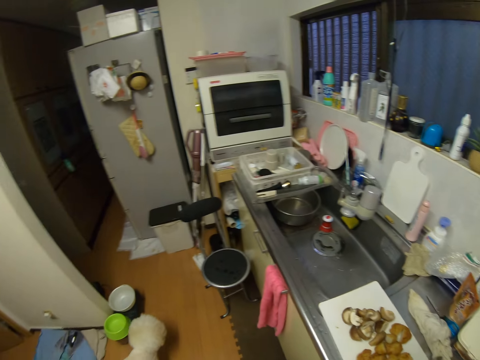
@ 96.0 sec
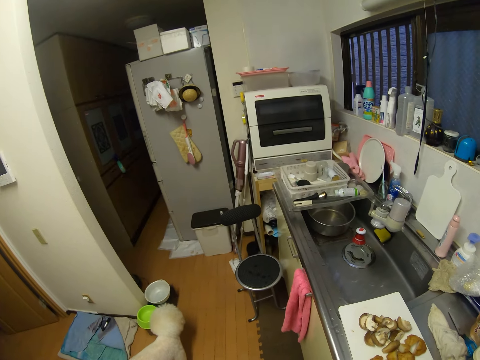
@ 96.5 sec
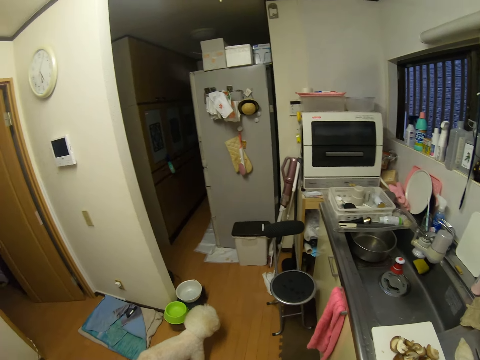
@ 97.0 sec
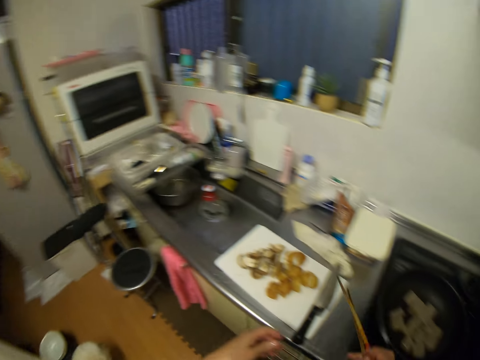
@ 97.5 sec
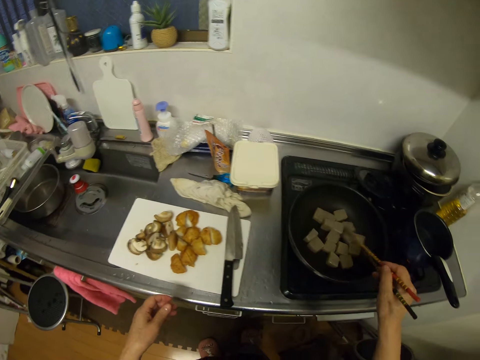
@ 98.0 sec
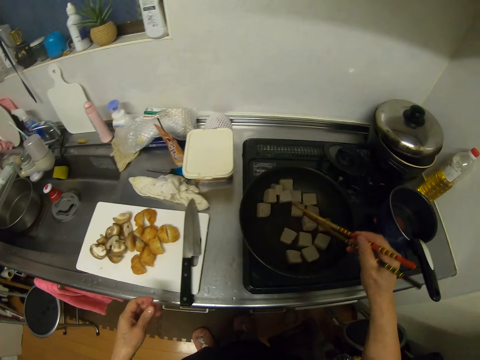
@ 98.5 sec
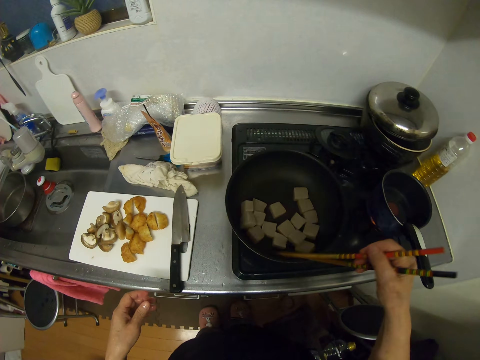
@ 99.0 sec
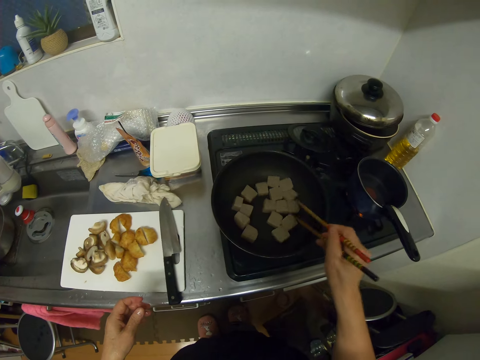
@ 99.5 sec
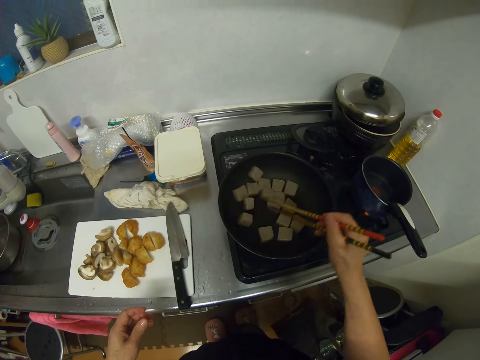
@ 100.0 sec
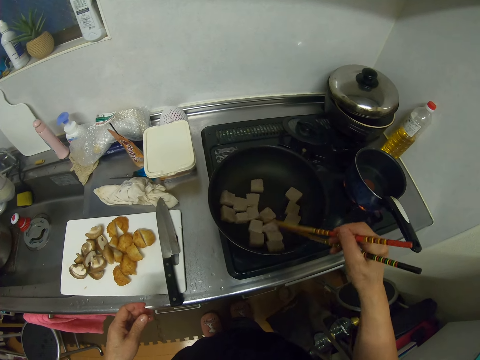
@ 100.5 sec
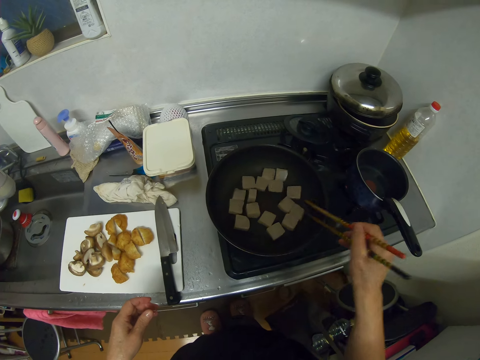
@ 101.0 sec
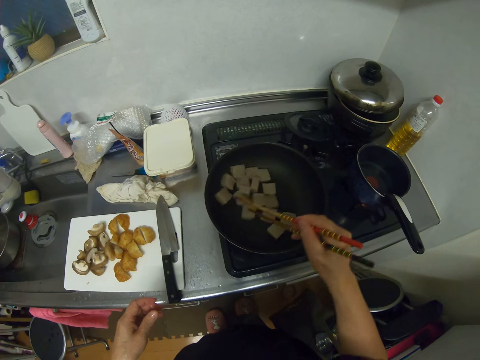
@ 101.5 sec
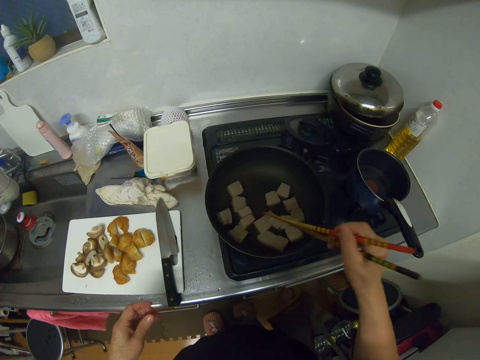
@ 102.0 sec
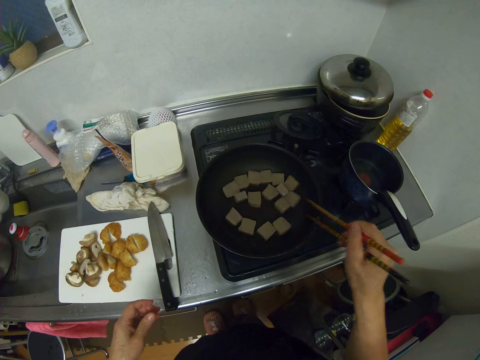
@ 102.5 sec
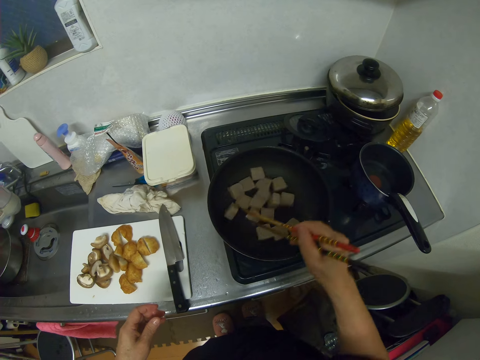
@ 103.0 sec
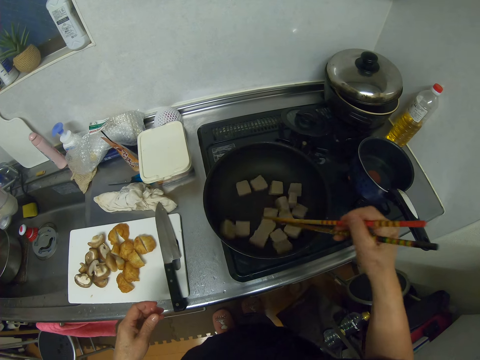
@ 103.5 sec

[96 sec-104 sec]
The camera wearer stirs the tofu in the pan with the chopsticks.

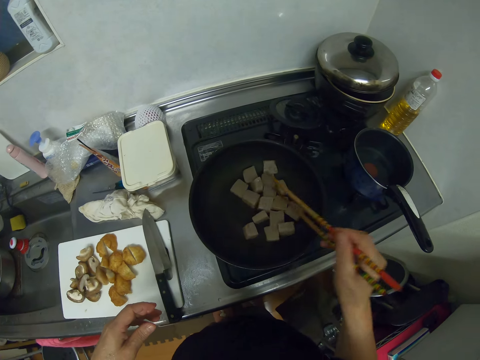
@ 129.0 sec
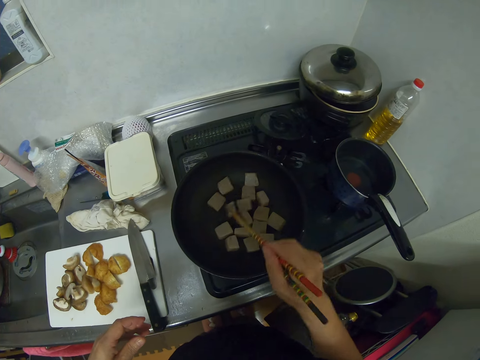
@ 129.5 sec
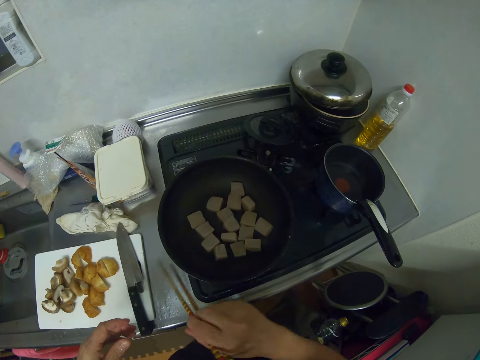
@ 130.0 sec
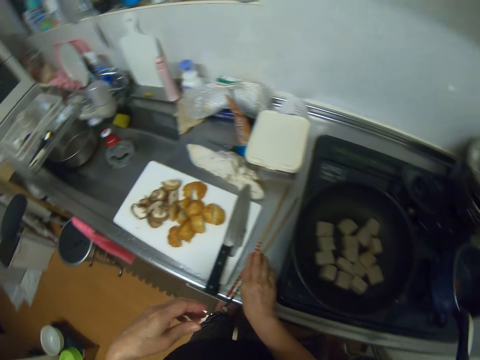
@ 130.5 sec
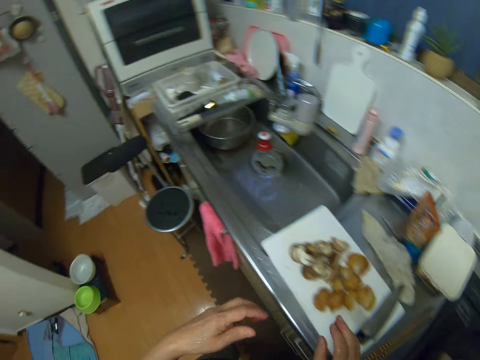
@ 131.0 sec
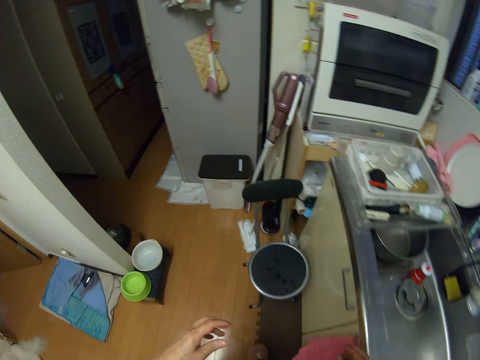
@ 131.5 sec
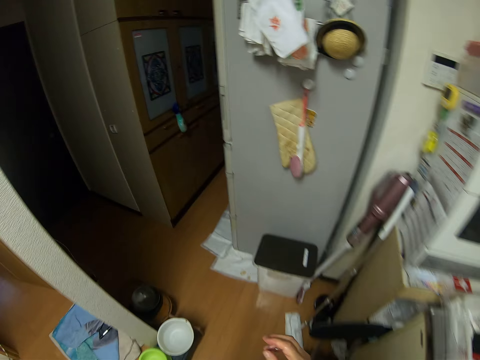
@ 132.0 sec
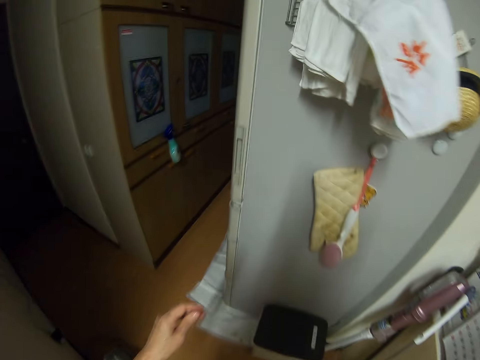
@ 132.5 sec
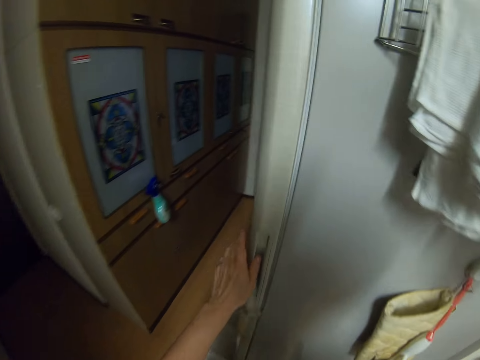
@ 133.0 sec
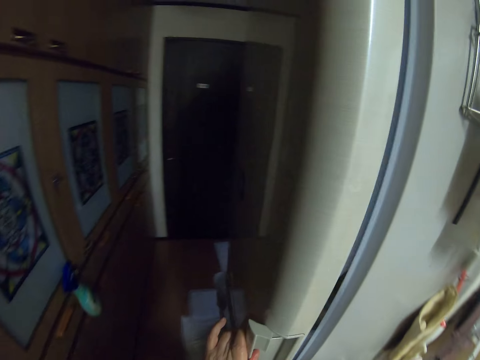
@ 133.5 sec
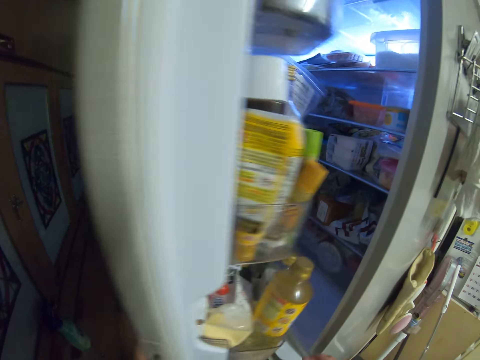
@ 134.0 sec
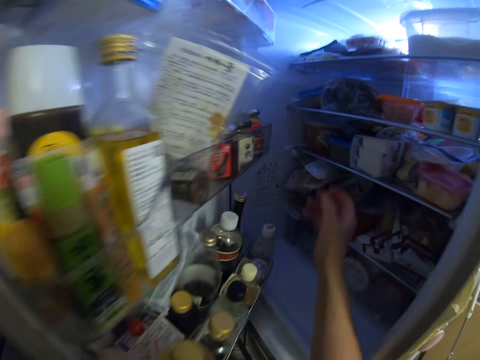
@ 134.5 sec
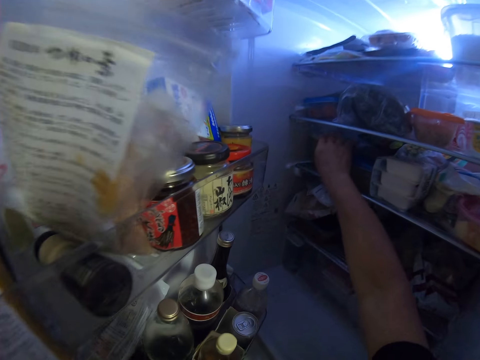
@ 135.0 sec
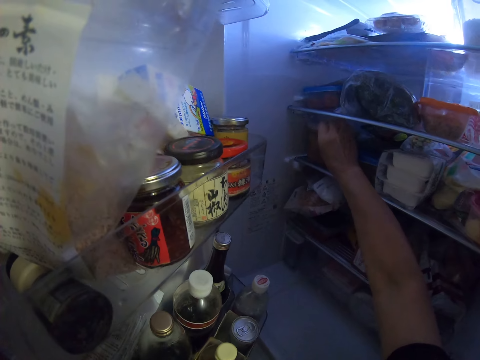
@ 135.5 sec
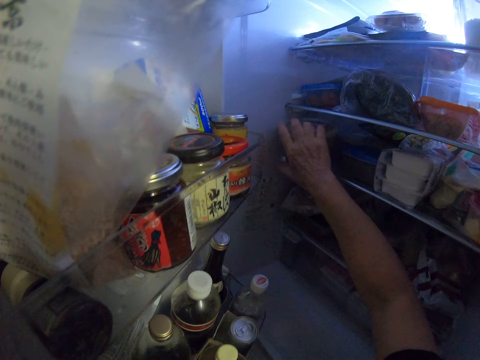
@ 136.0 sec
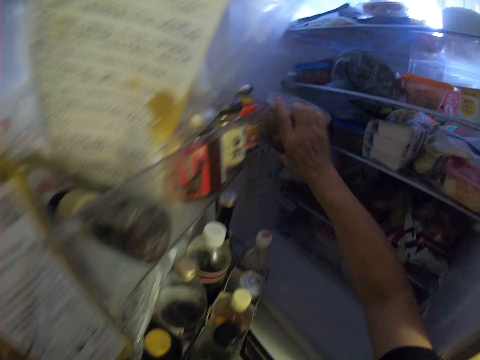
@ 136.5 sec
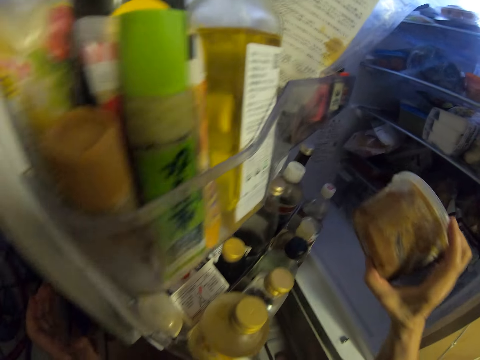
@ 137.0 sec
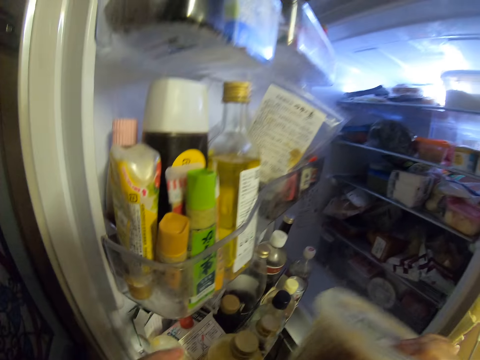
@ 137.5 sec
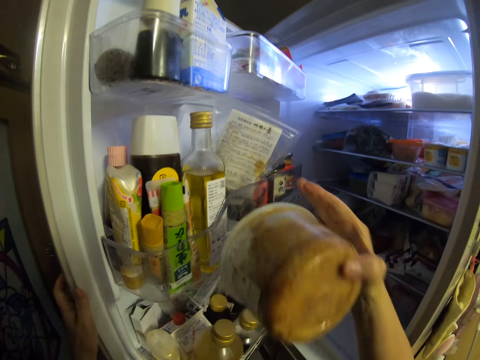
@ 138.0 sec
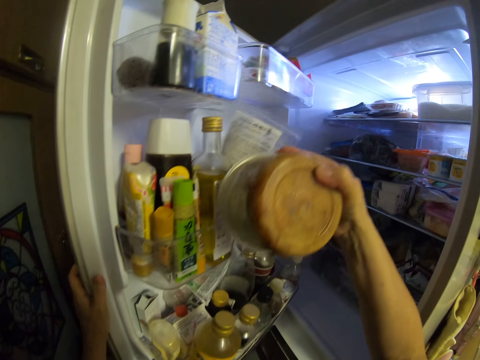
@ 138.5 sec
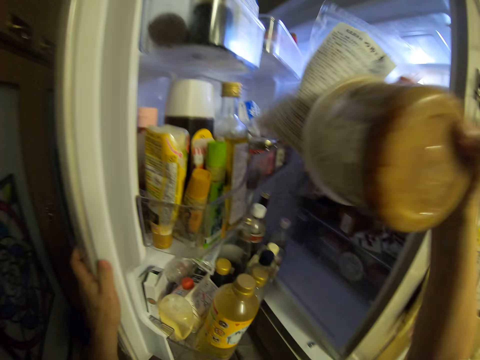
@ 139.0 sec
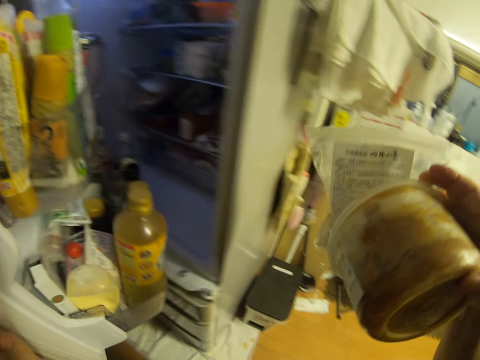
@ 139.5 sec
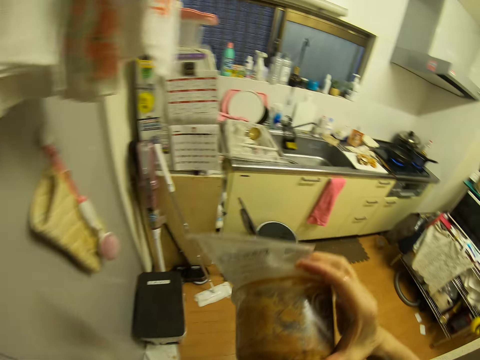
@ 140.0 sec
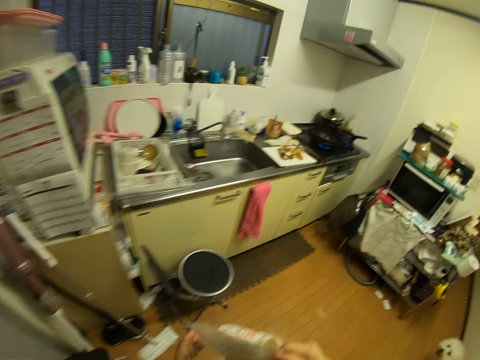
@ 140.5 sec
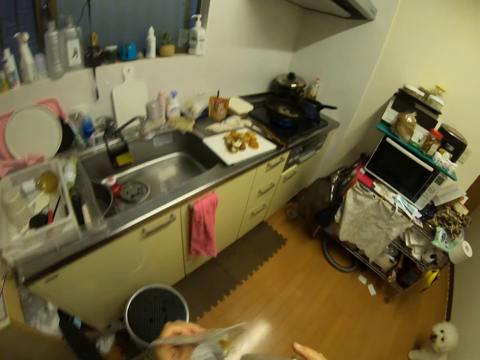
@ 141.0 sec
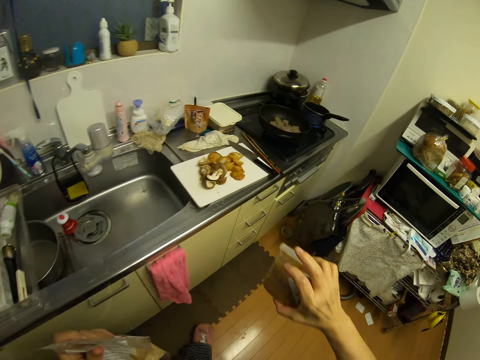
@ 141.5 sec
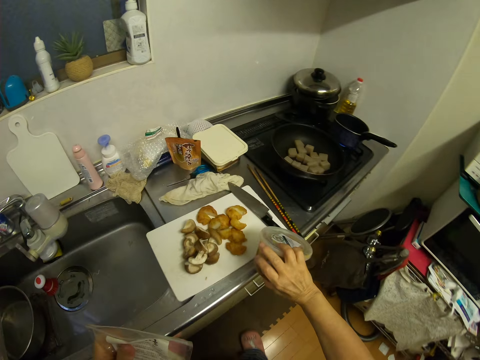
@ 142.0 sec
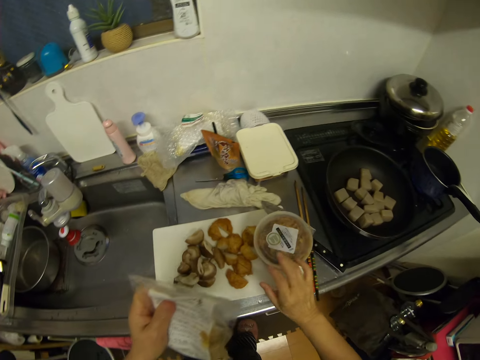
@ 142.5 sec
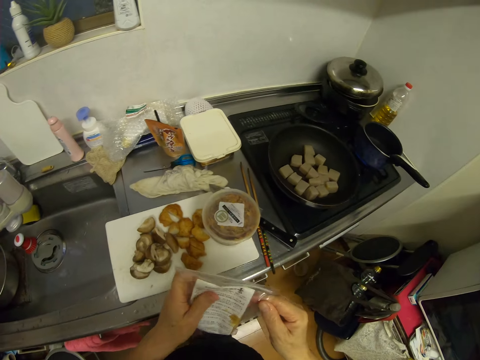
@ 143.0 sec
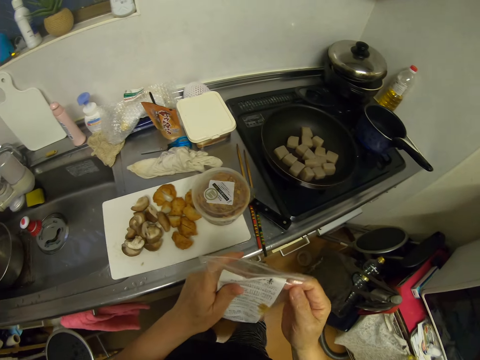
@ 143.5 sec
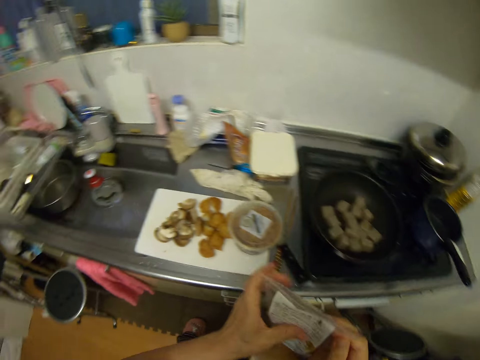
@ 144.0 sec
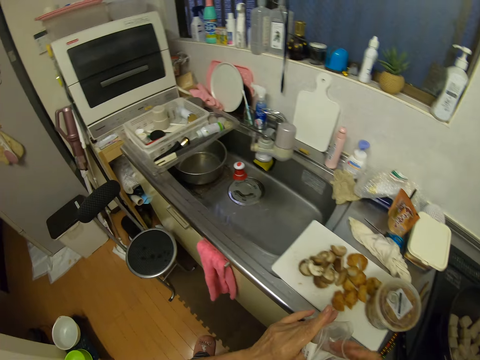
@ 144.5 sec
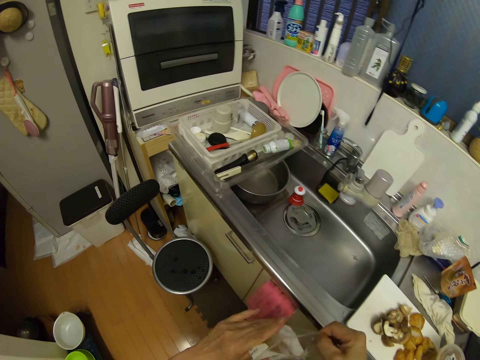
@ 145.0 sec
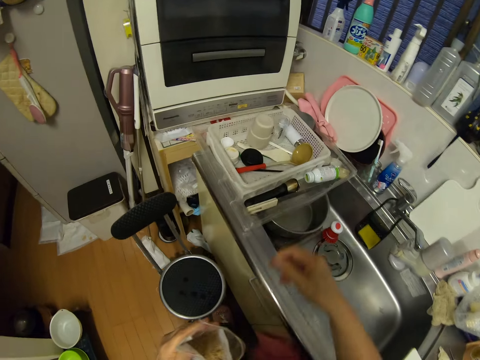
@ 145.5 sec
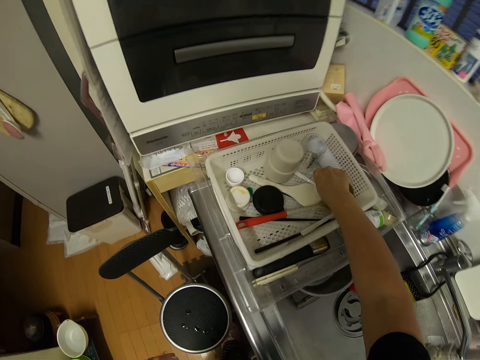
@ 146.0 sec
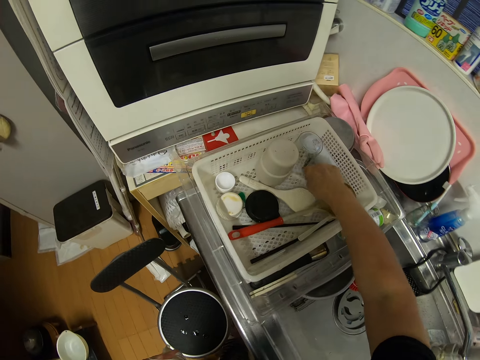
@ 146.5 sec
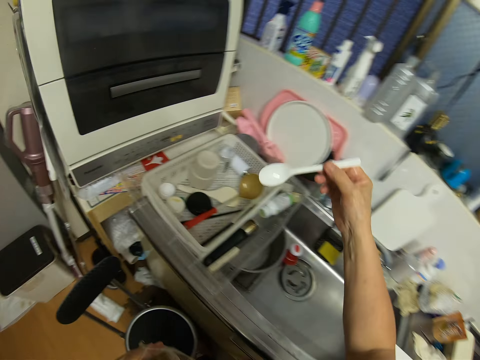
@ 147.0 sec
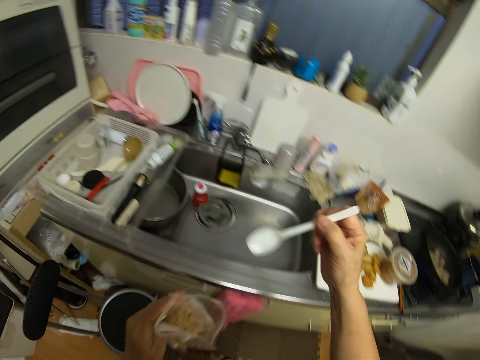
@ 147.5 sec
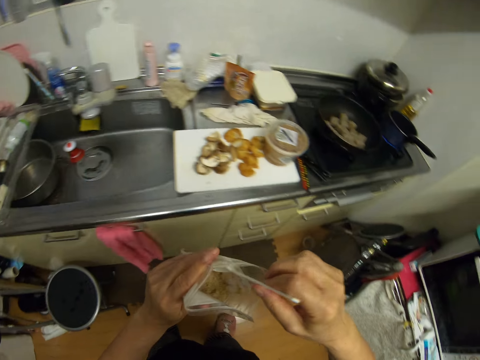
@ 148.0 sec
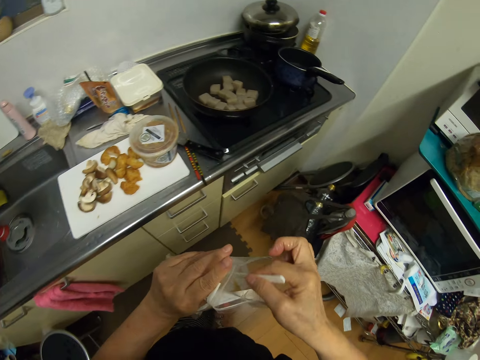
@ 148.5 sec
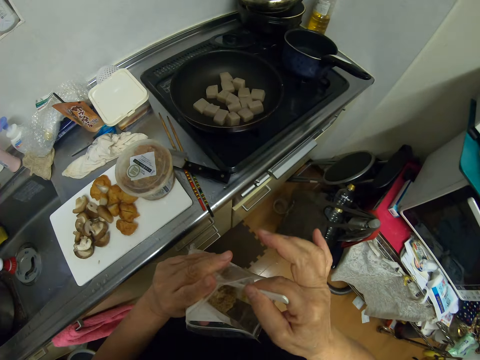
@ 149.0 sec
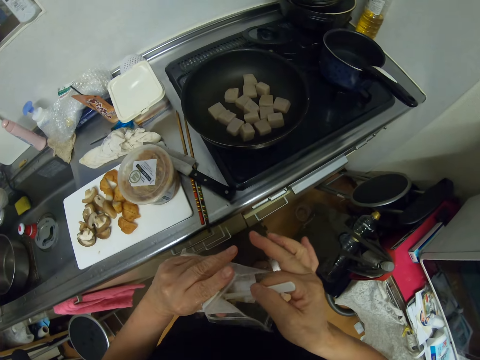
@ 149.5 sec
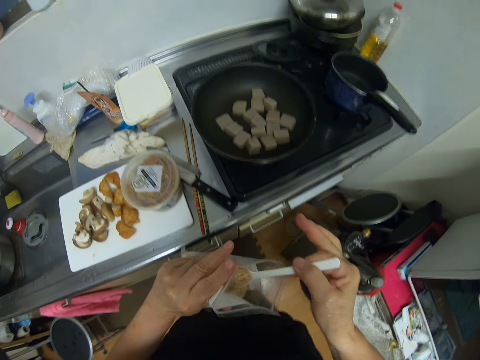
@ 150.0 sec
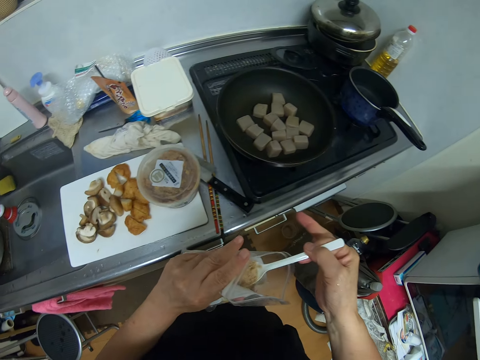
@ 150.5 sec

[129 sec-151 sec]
The camera wearer drops the chopsticks on the kitchen worktop. They walk in the room. They open the fridge door. They pick a container from the fridge. They pick a zip lock bag from the fridge. They close the fridge door. They walk in the room. They drop the container on the chopping board. They open the zip lock bag. They pick a spoon from the rack. They scoop spice from the zip lock bag with the spoon.
